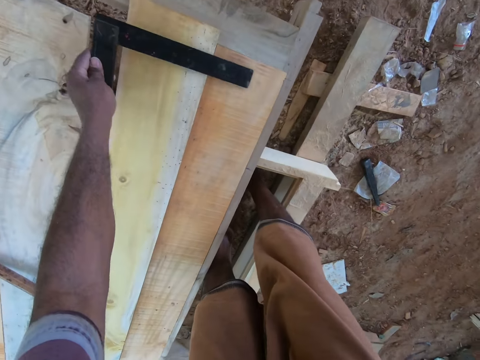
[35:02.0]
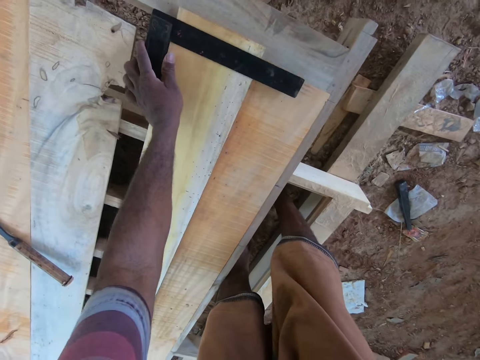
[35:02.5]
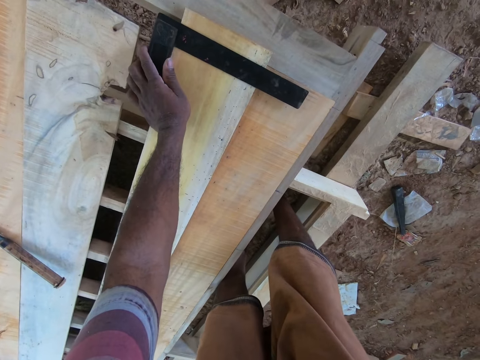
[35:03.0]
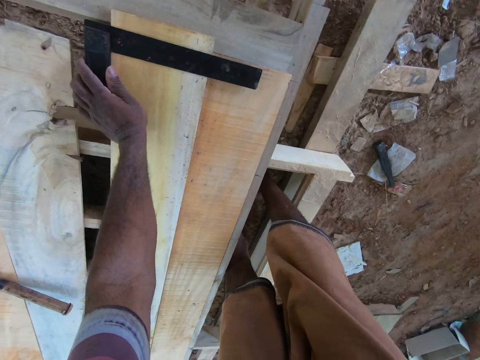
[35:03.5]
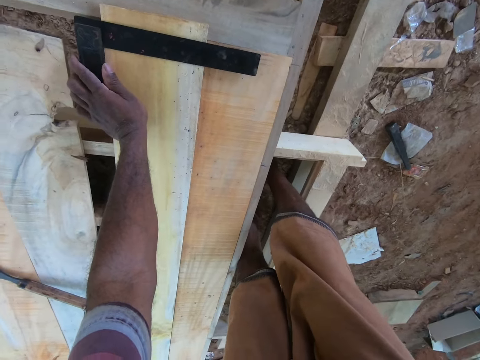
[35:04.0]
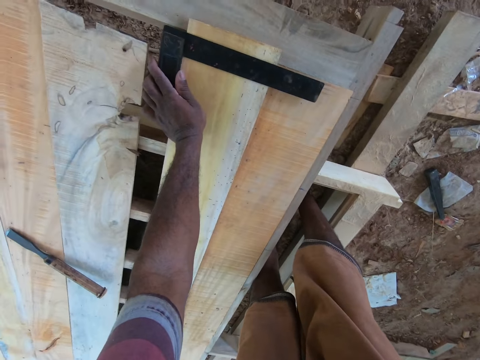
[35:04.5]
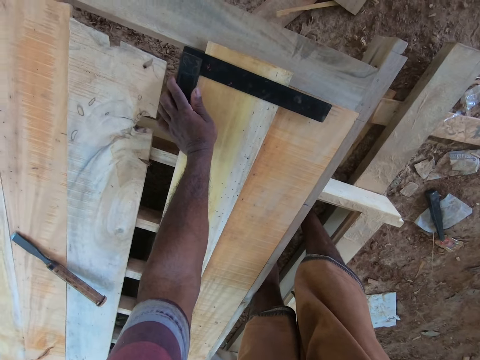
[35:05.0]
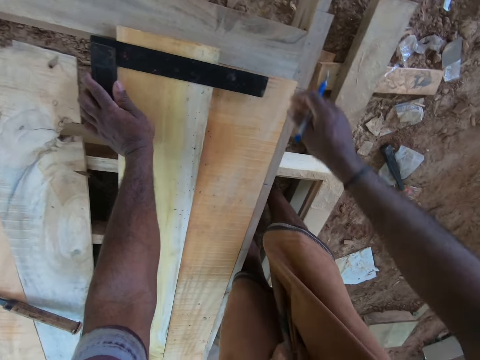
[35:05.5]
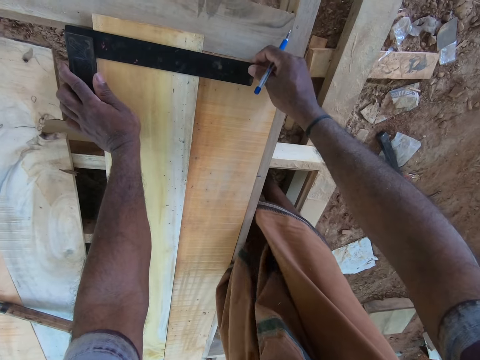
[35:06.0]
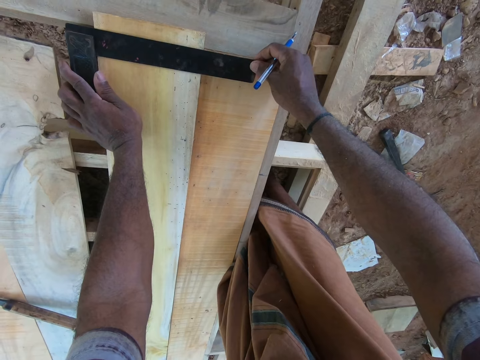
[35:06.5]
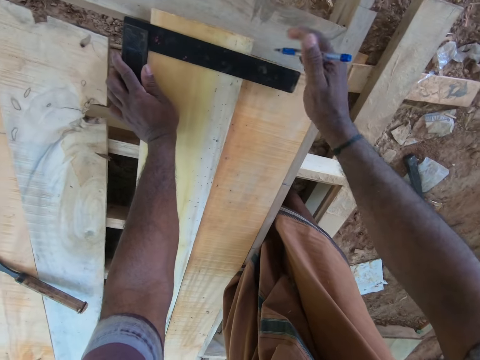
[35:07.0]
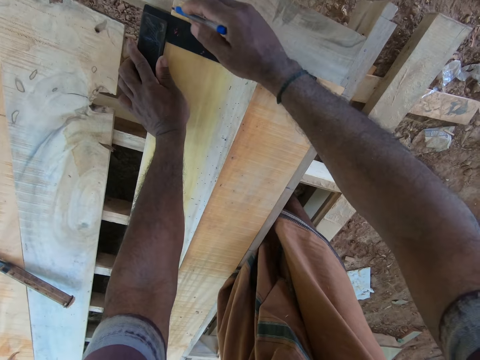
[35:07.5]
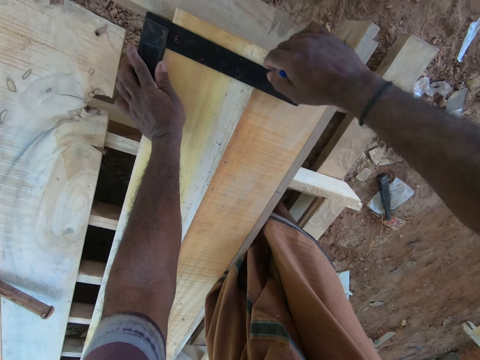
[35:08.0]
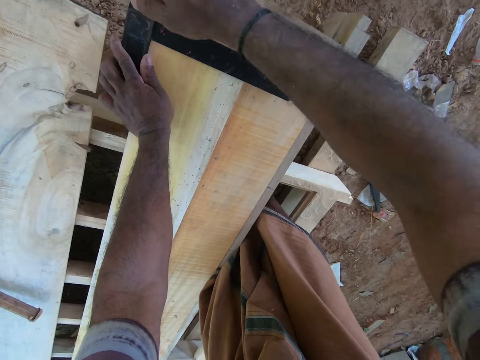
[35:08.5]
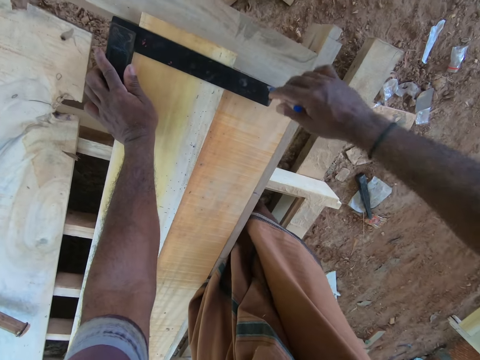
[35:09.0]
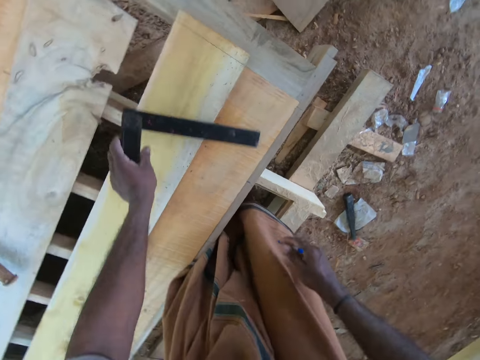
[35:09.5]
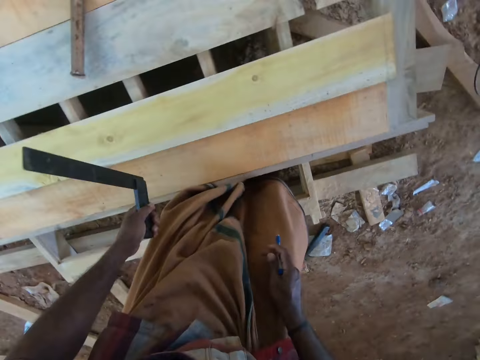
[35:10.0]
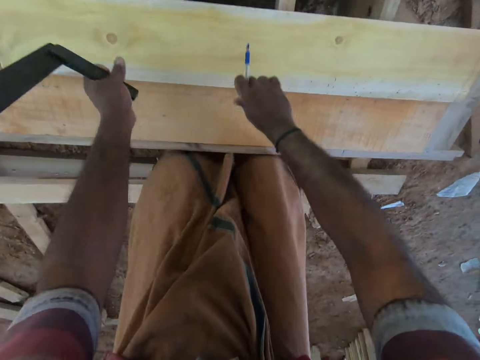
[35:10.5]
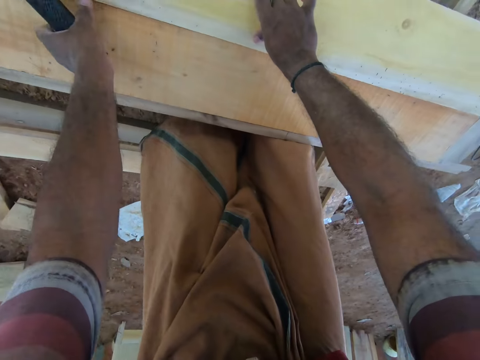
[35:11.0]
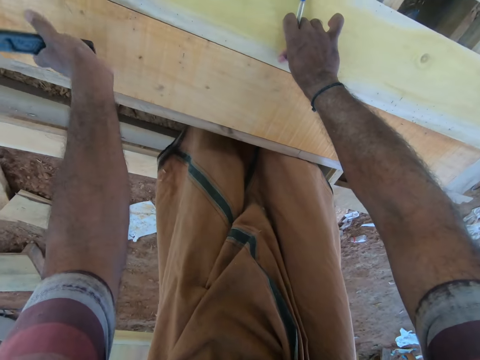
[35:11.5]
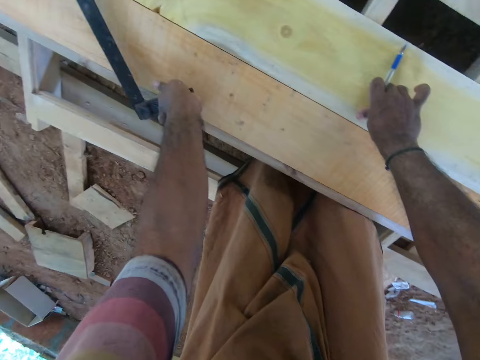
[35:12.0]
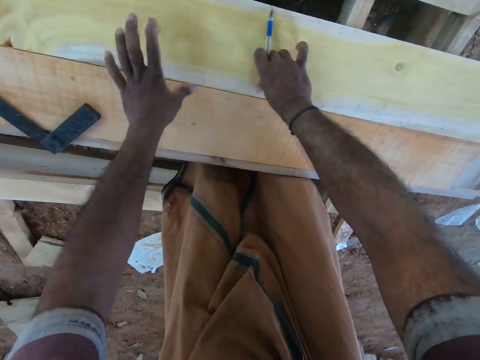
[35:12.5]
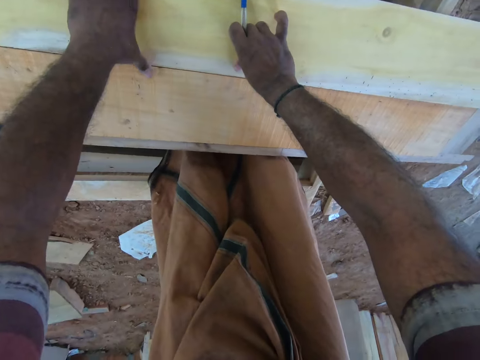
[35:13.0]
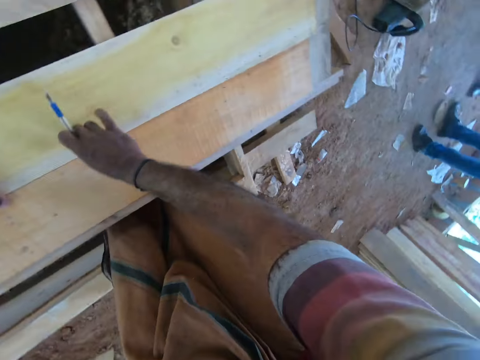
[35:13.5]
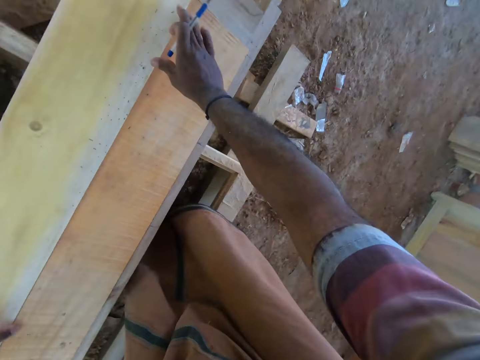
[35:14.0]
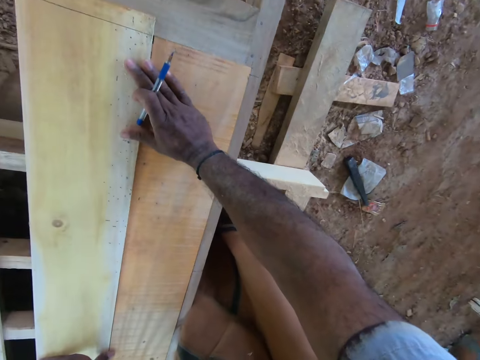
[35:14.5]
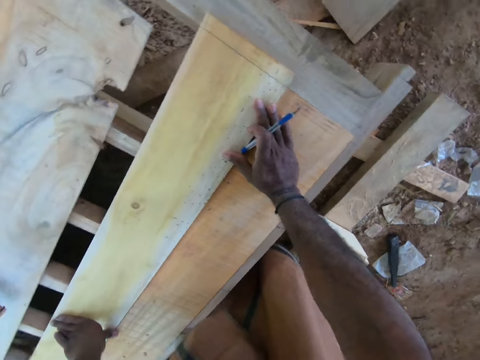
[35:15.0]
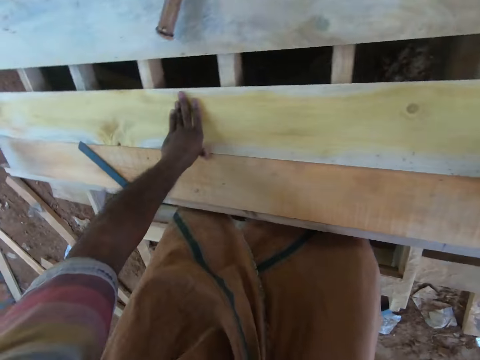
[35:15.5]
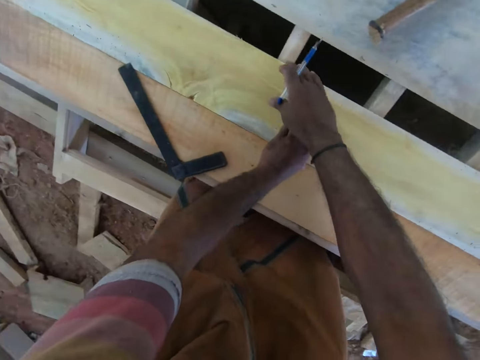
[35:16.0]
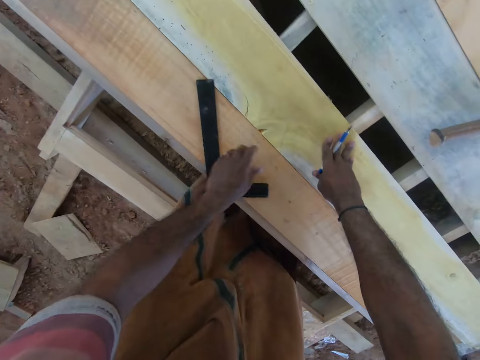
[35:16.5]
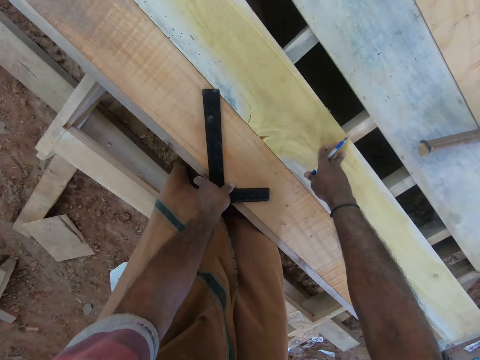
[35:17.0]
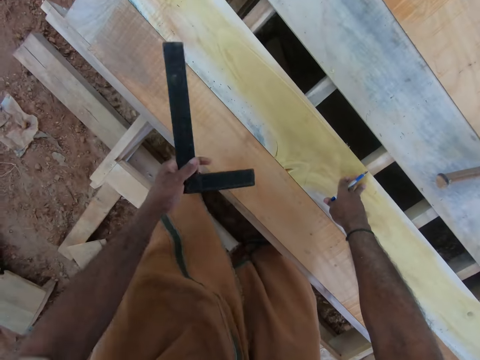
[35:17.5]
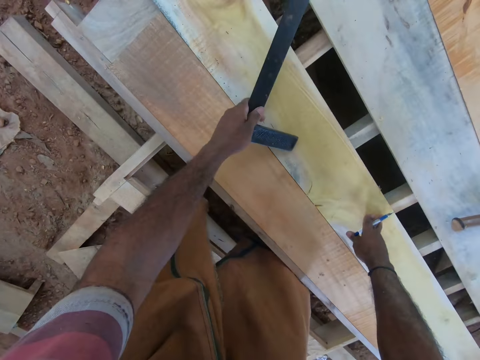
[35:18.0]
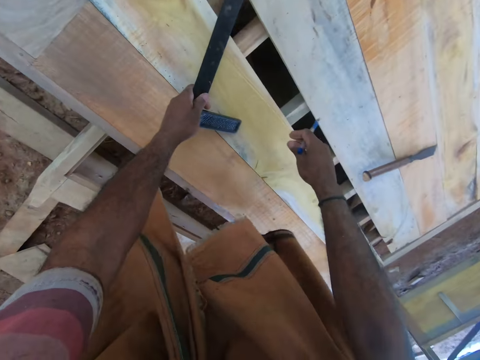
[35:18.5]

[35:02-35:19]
The camera wearer places the engineer square on the piece of wood with his left hand. He draws a line on the piece of wood with the pen in his right hand. He picks the engineer square from the piece of wood with his left hand. He holds the wood. He places the engineer square on the piece of wood with his left hand. He touches the piece of wood with both hands. He looks around. He picks the engineer square from the piece of wood with his left hand.

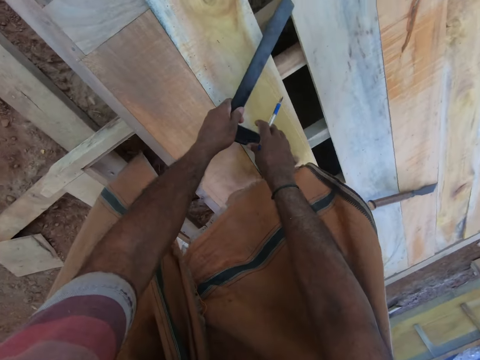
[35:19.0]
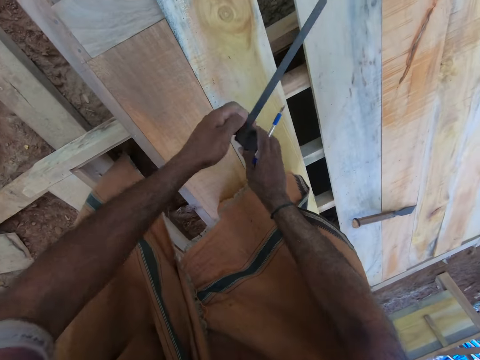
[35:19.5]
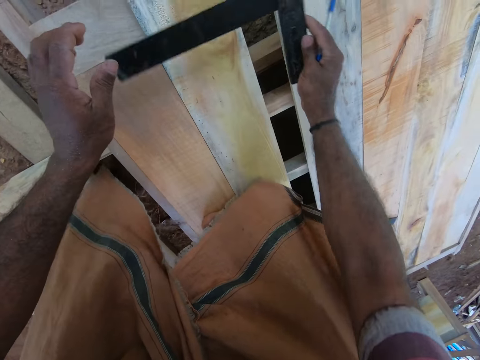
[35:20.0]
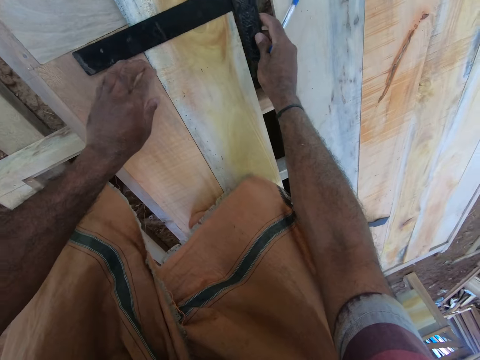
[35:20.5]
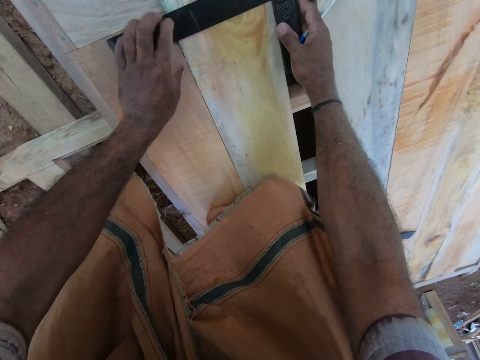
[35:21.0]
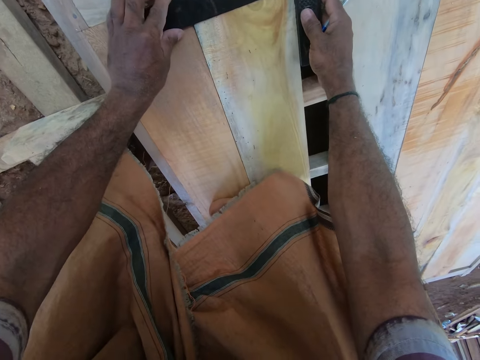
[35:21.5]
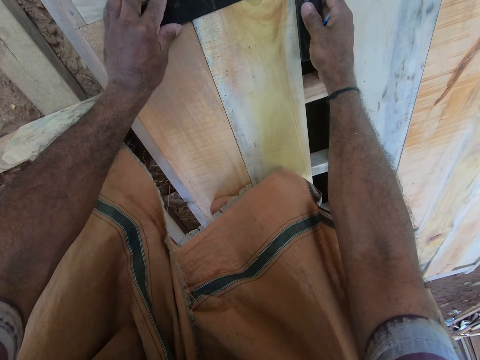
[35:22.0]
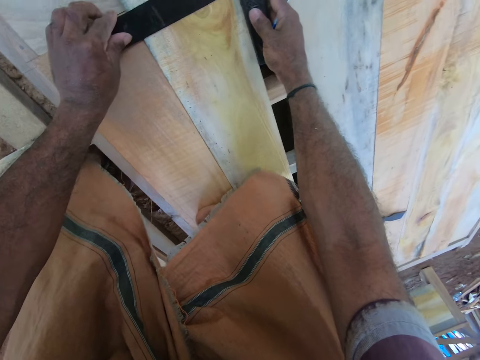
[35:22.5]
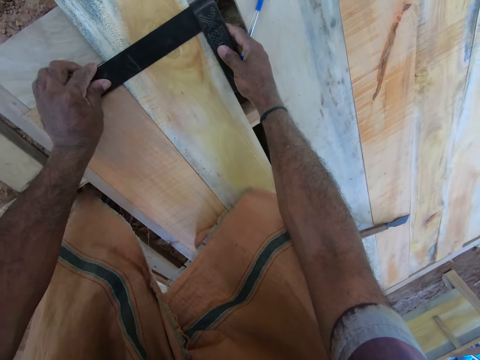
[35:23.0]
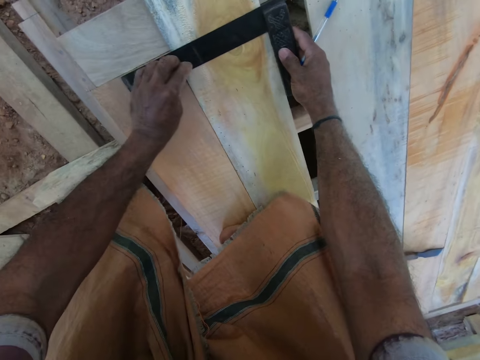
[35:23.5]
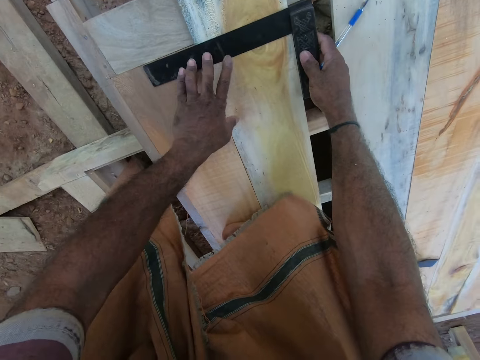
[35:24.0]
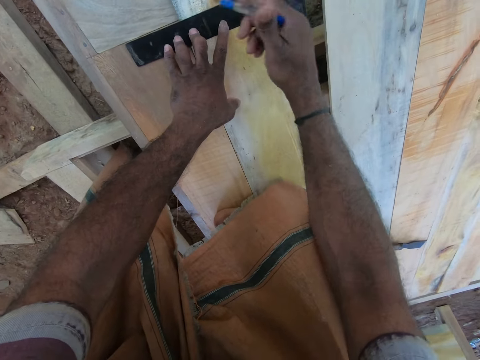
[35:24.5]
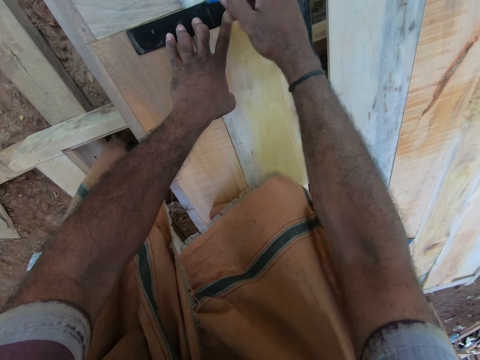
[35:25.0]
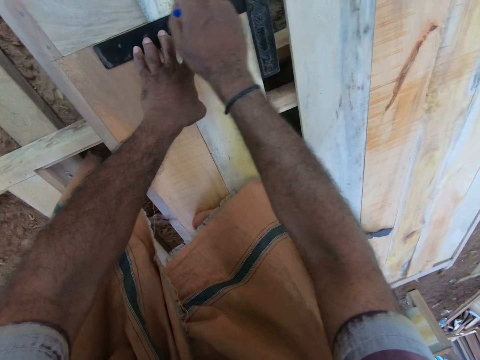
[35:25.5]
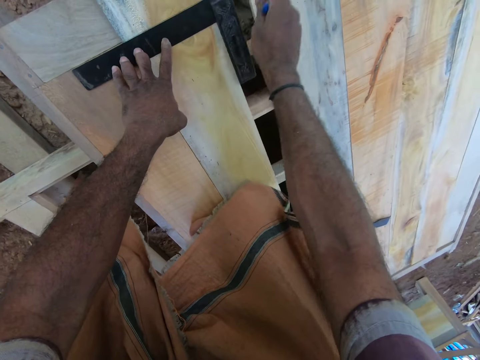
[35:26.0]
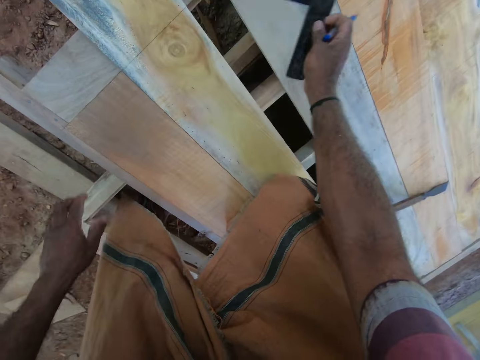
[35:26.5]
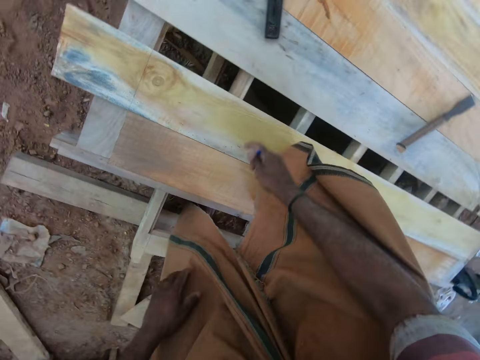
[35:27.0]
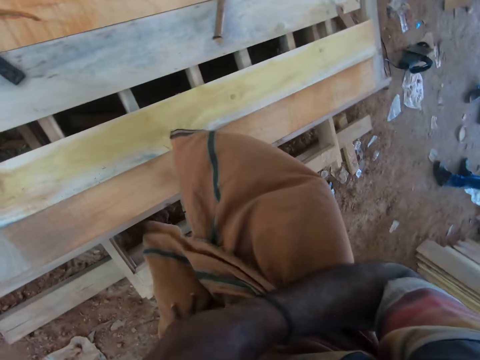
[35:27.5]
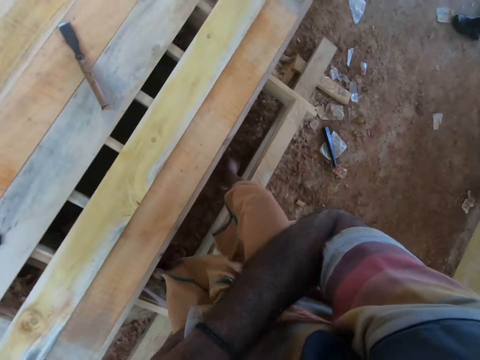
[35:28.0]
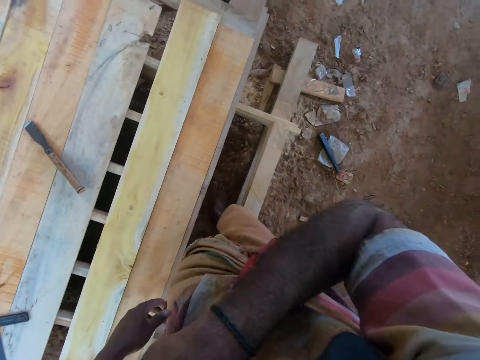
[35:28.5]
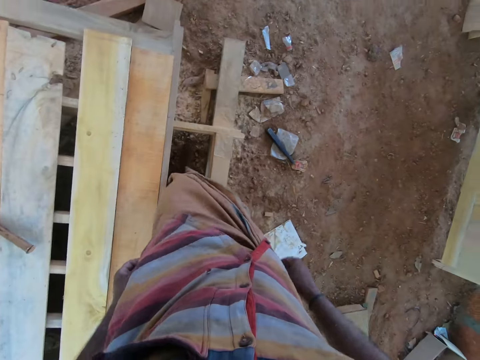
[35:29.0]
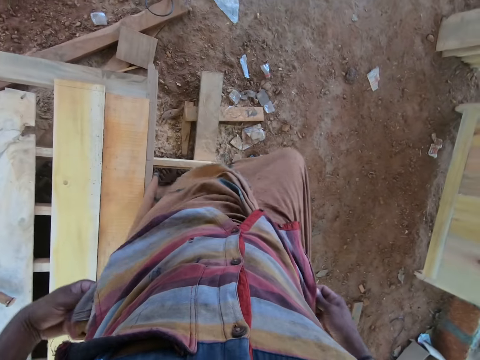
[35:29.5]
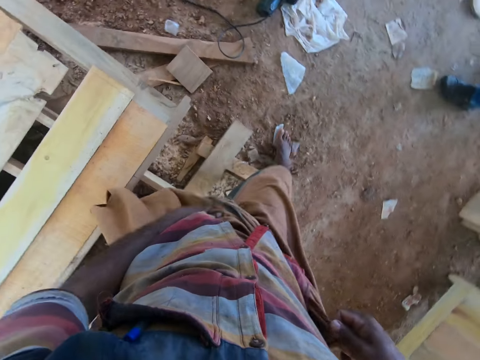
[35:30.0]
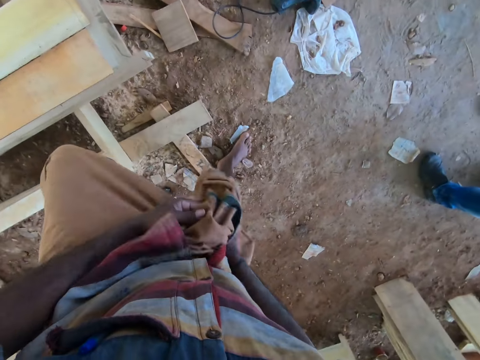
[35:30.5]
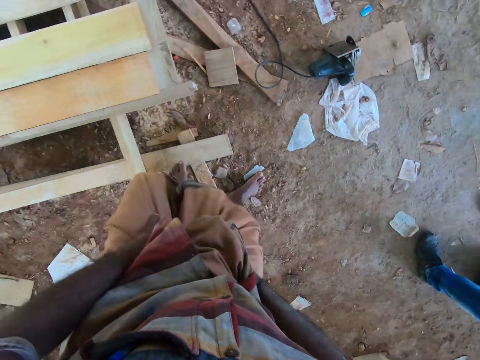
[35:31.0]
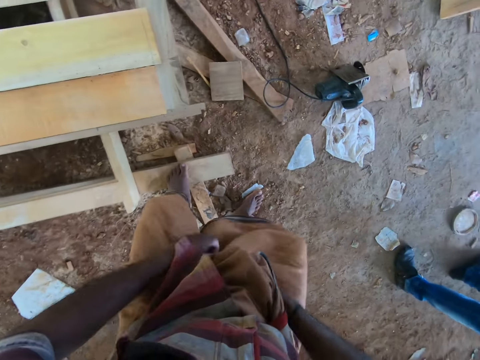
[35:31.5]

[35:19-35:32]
The camera wearer passes the engineer square from his left hand to his right hand. He places the engineer square on the piece of wood with both hands. He draws a line on the piece of wood with the pen in his right hand. He picks the engineer square from the piece of wood with his right hand. He places the engineer square on the wooden platform with his right hand. He places the pen in a pocket of his shirt with his right hand. He adjusts his wrapper with both hands. He walks.
